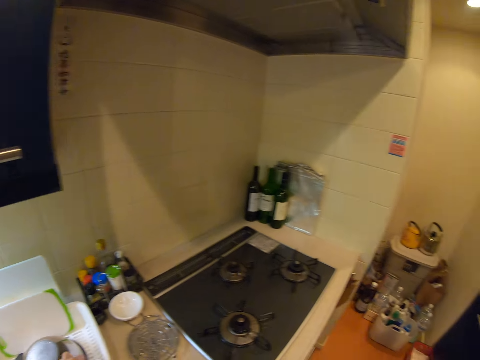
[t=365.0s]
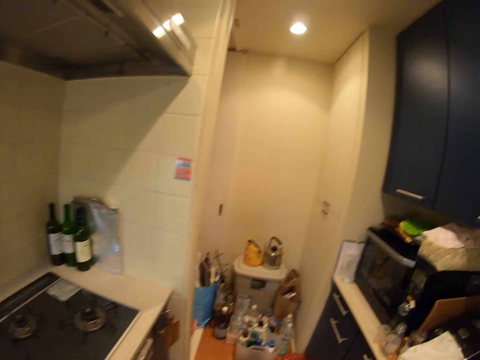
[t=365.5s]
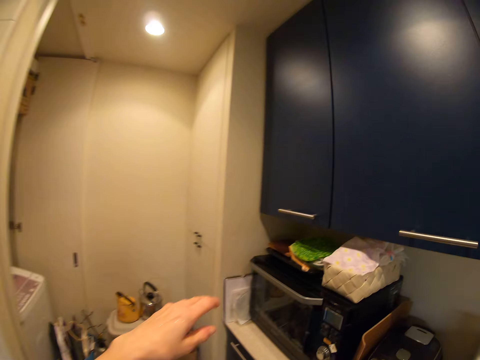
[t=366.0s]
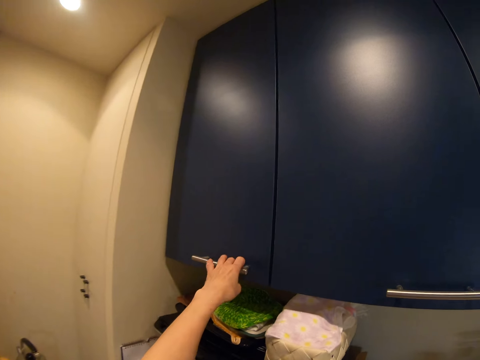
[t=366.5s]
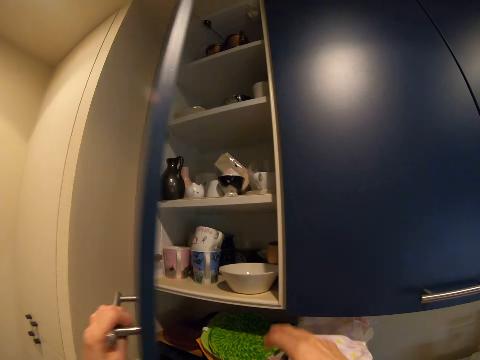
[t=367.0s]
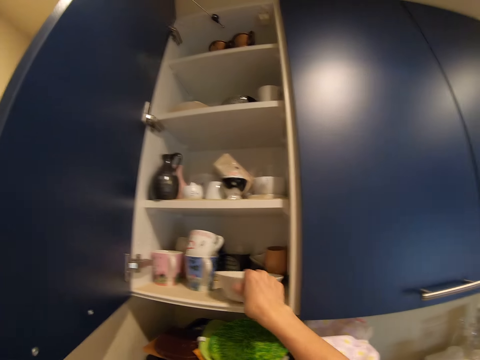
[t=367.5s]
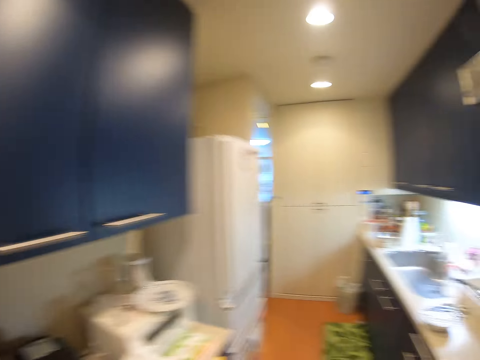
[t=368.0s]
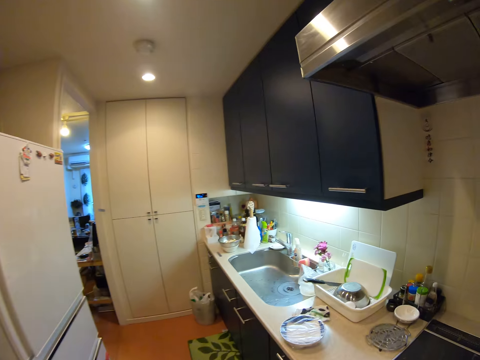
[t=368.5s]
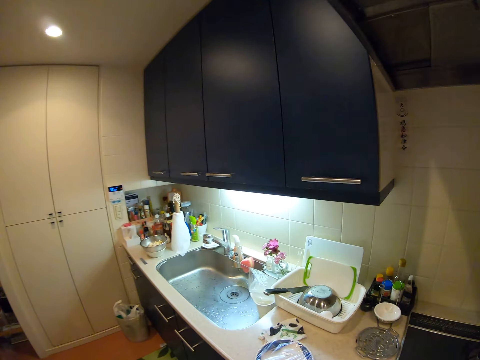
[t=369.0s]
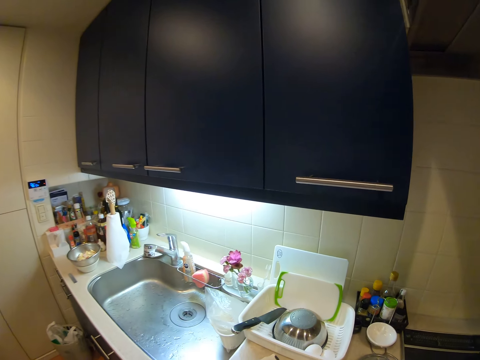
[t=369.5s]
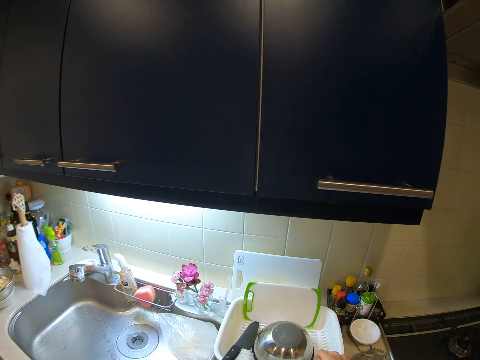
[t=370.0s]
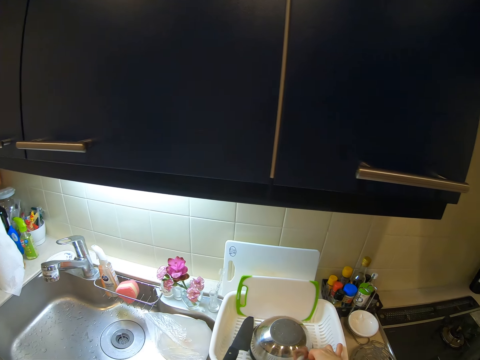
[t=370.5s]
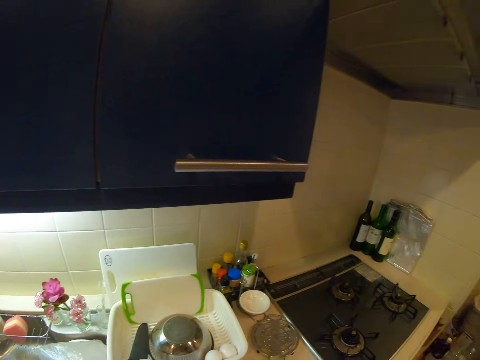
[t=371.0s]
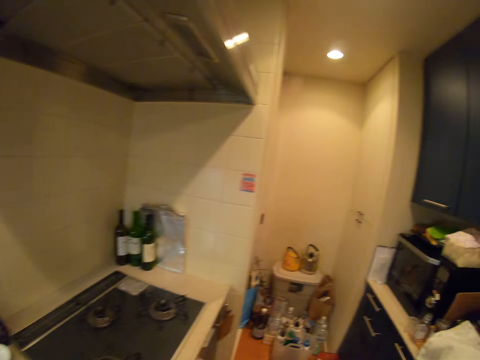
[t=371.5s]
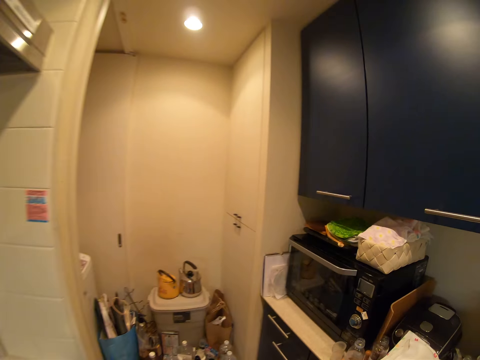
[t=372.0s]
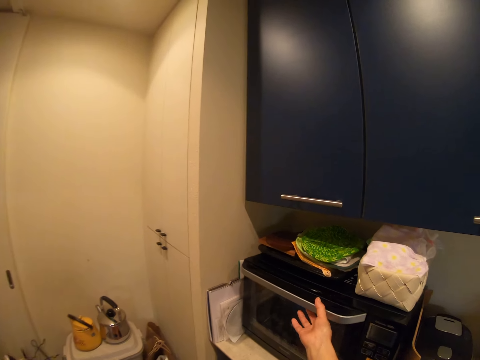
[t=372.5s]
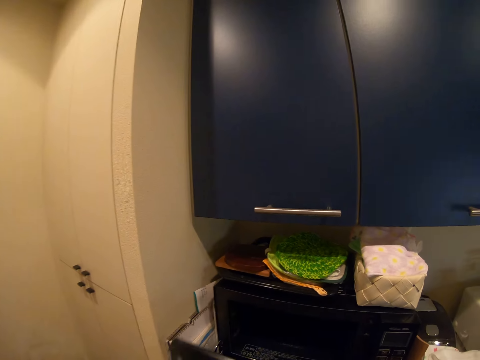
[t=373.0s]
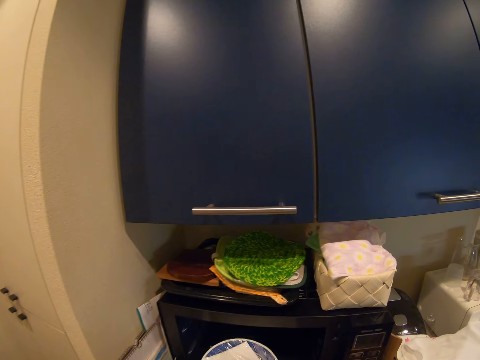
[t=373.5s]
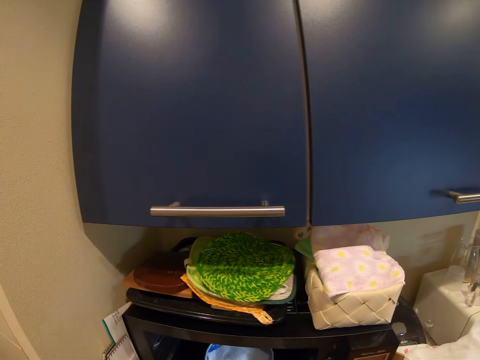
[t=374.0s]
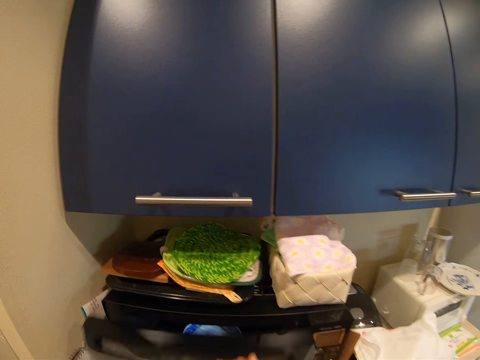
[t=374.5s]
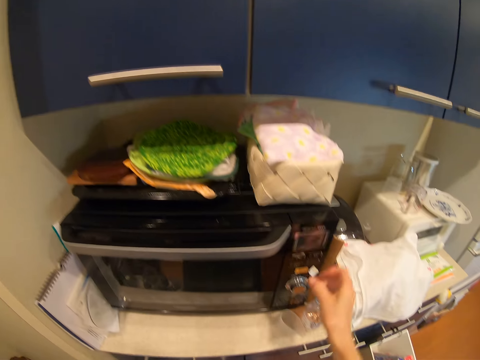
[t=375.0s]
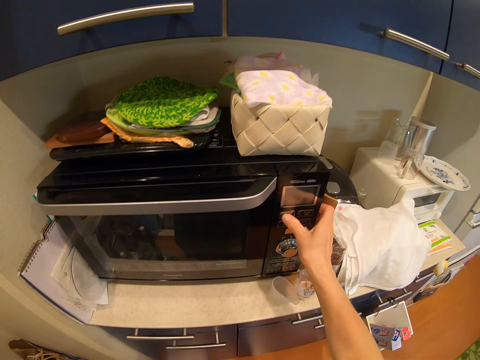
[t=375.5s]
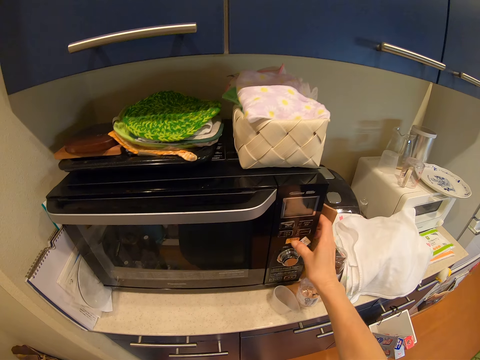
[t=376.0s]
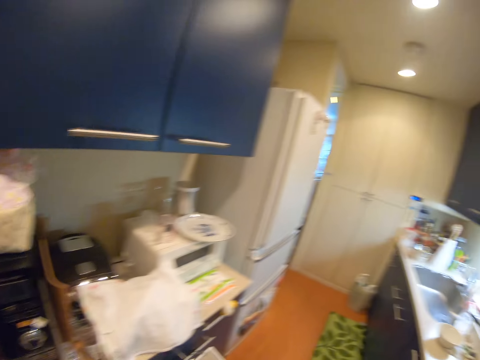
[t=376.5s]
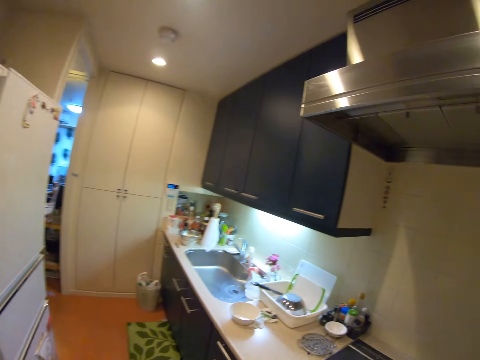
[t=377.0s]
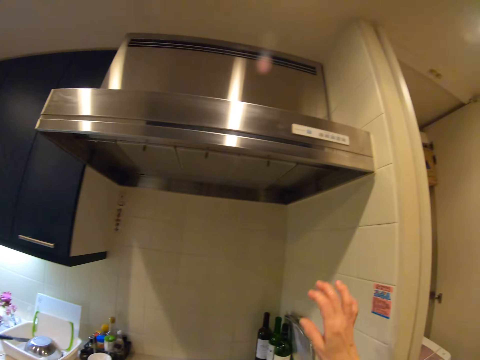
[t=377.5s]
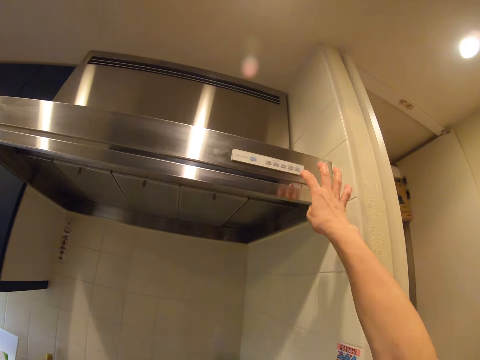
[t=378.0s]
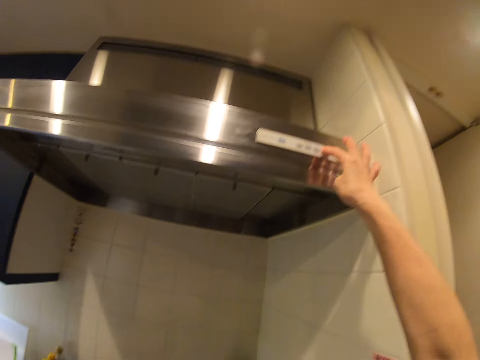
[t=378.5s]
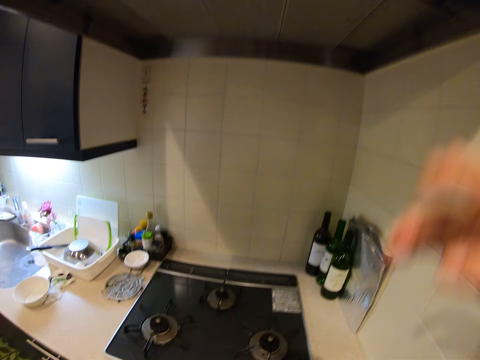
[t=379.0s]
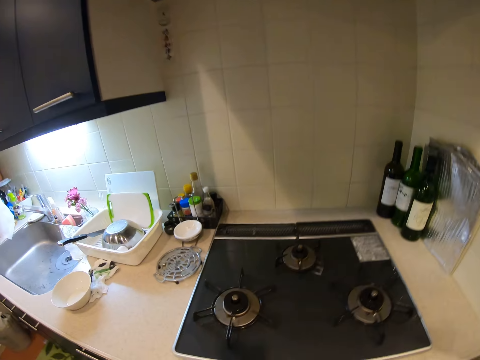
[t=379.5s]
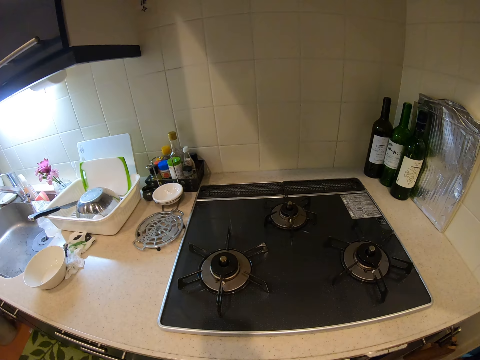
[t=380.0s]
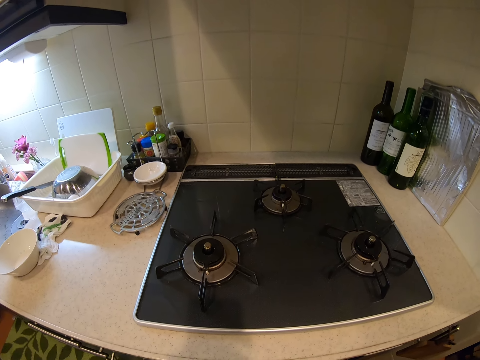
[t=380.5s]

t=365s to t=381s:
The camera wearer drops the eggs in the plastic drying rack. They walk in the kitchen. They open the door of the cabinet. They pick a ceramic bowl from the cabinet. They close the door of the cabinet. They drop the ceramic bowl on the countertop. They open the oven door. They drop the bowl of hotdog in the oven. They close the oven door. They turn on the oven. They turn on the heat extractor. They press the chimney.

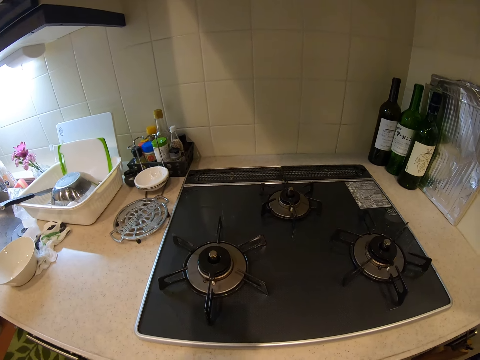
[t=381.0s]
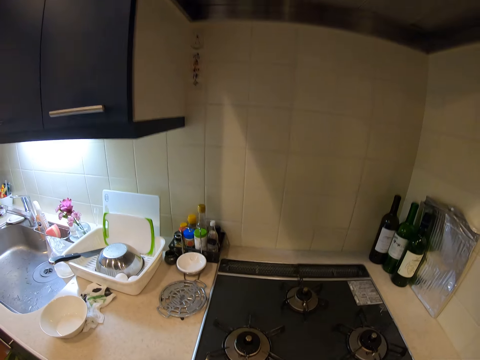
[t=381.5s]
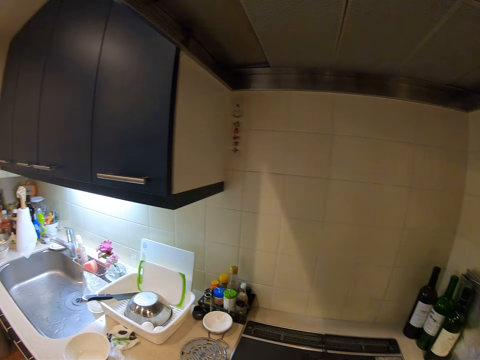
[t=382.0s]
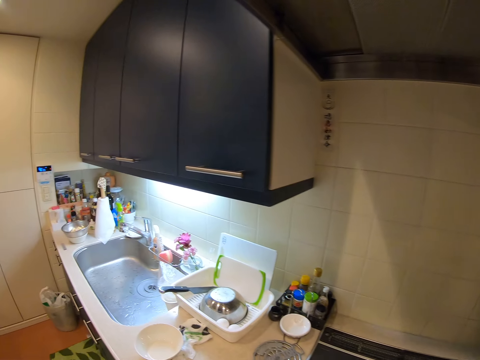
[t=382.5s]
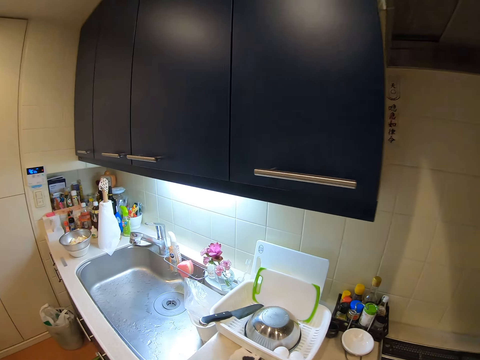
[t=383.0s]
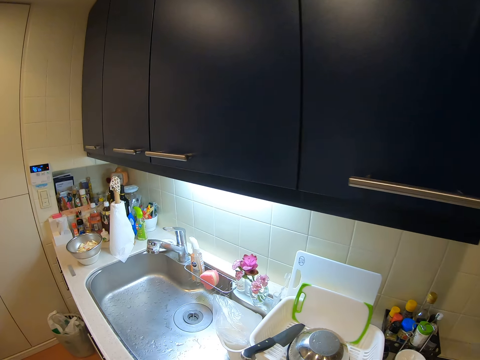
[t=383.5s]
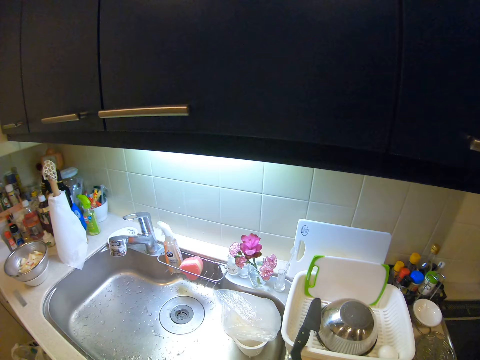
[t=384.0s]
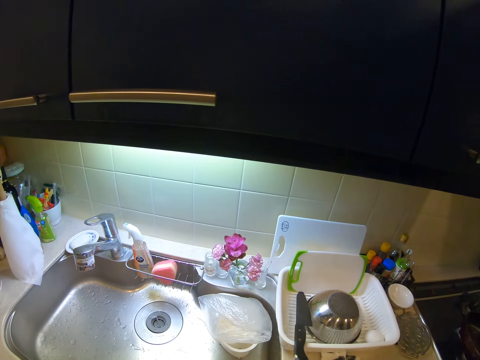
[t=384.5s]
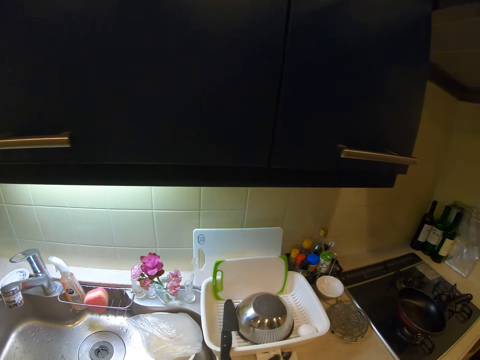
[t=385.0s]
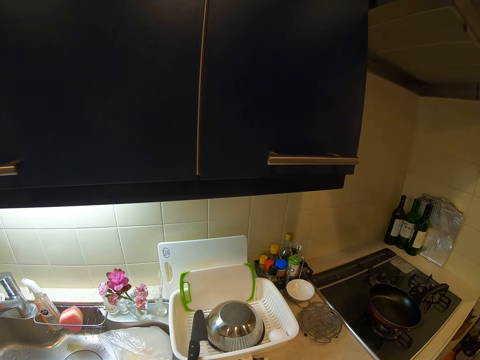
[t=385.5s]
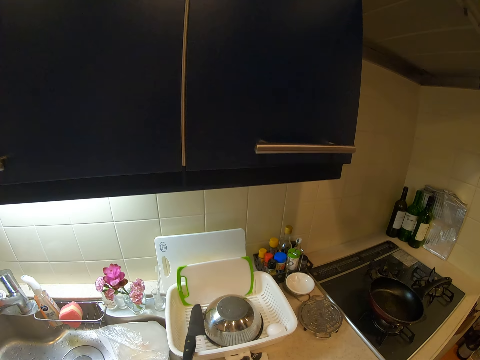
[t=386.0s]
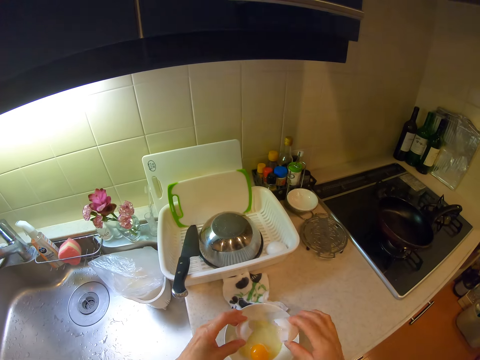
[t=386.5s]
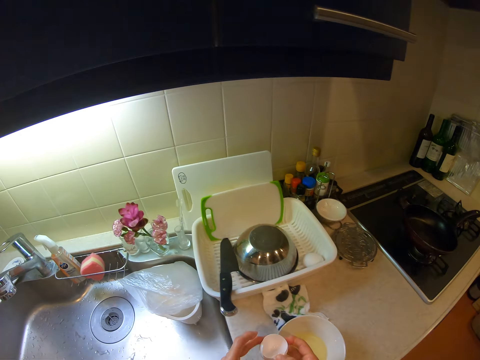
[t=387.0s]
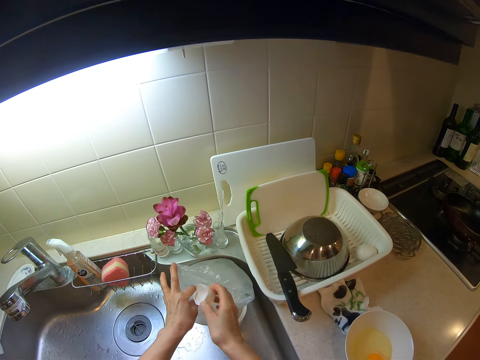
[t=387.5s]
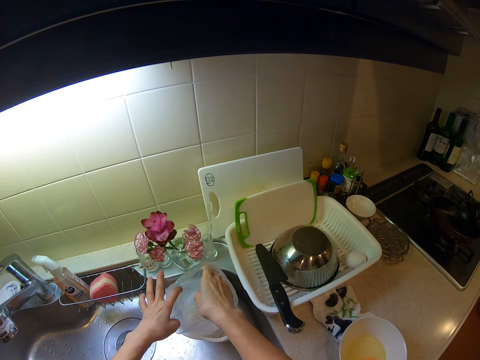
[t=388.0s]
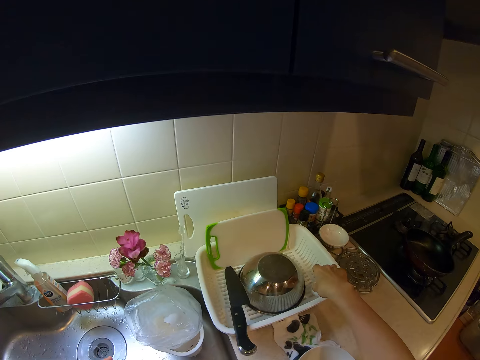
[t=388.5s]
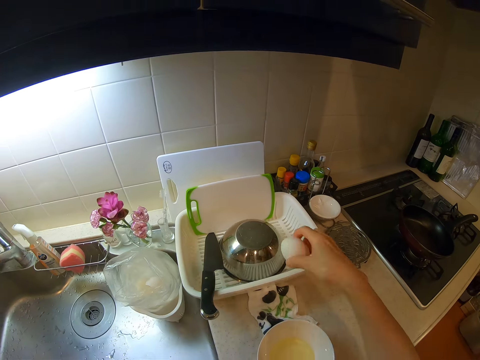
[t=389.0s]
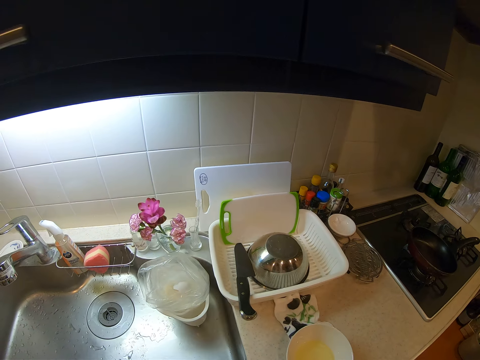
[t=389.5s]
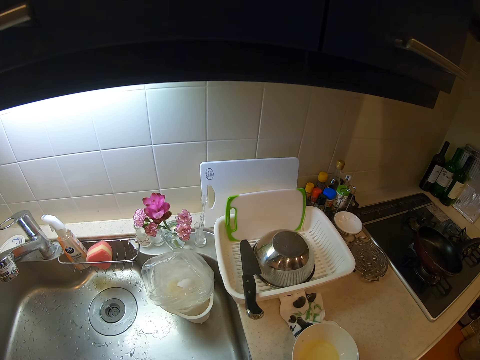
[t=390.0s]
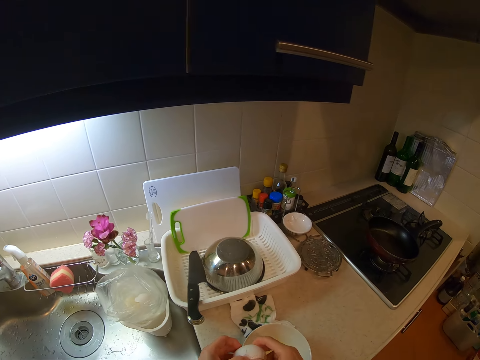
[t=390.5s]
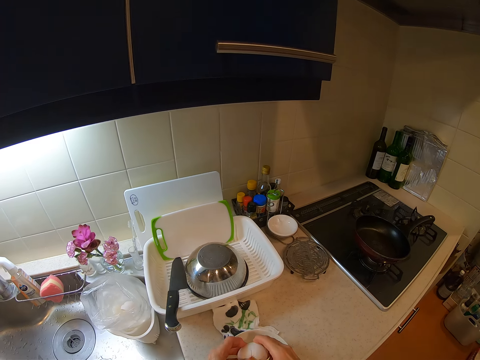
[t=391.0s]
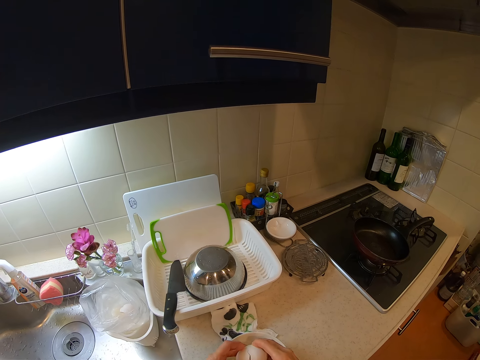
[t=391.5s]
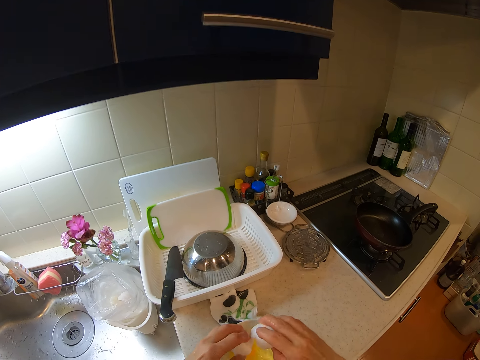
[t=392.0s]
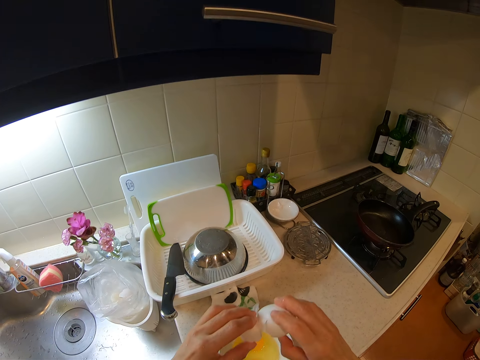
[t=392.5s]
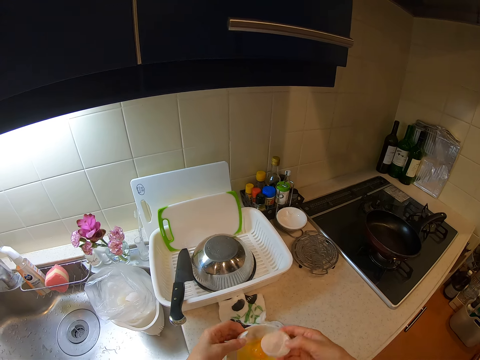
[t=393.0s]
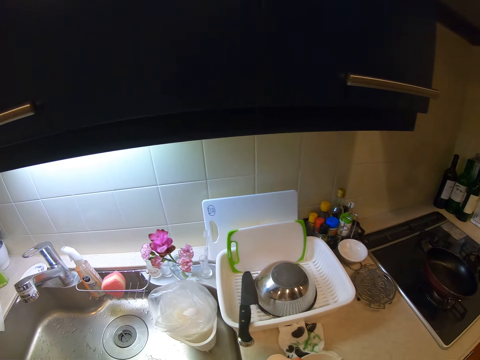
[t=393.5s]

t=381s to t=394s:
The camera wearer drops a frying pan on the gas stove. They pick one of the eggs from the plastic drying rack. They break the egg. They pour the liquid inside the egg shell into the ceramic bowl on the countertop. They drop the egg shell in the polythene bag on the countertop. They pick the other egg from the plastic drying rack. They break the egg. They pour the liquid inside the egg shell into the ceramic bowl on the countertop.
